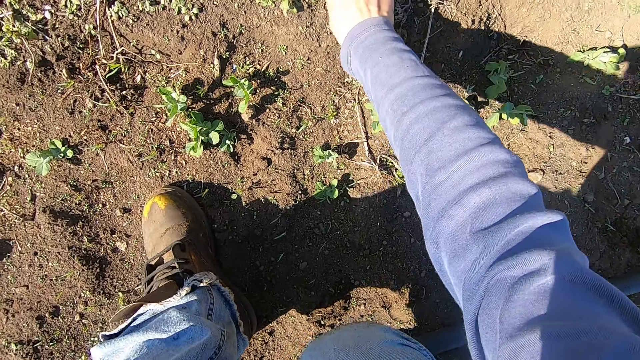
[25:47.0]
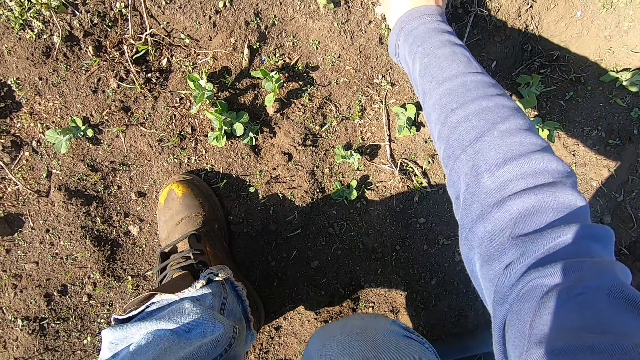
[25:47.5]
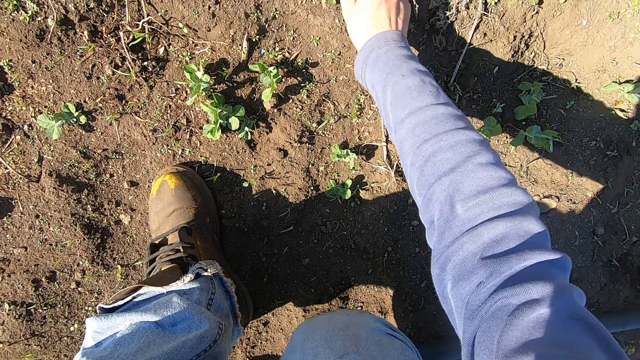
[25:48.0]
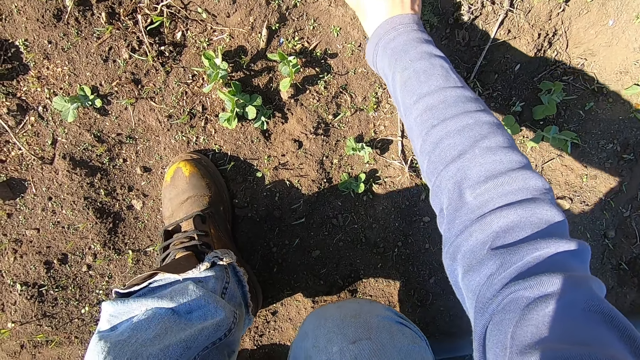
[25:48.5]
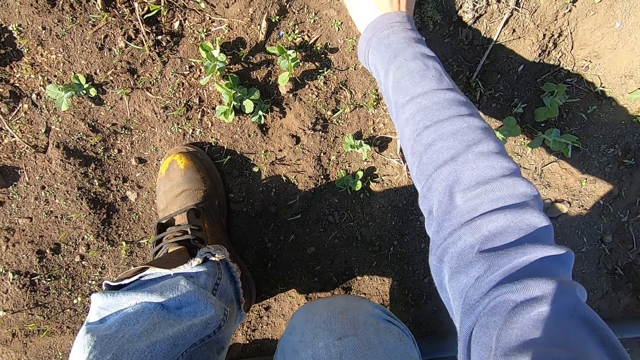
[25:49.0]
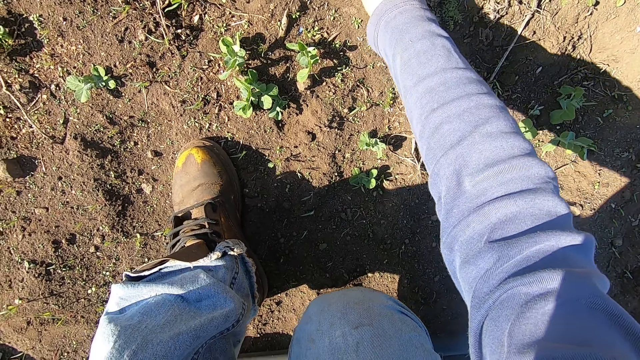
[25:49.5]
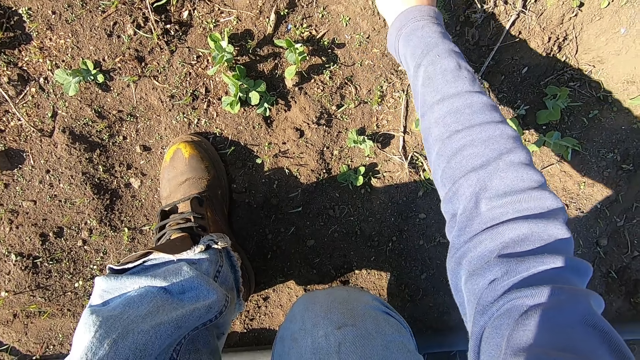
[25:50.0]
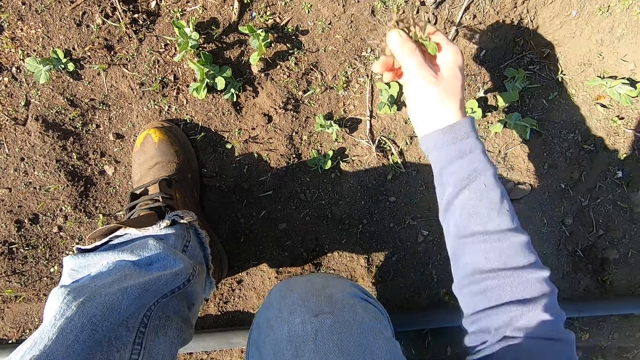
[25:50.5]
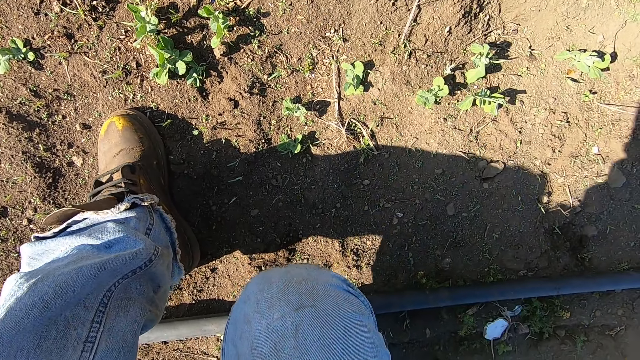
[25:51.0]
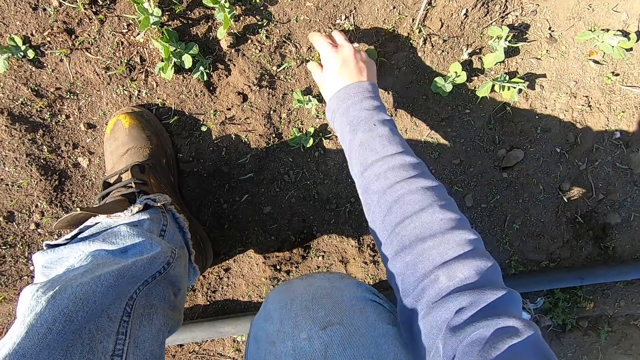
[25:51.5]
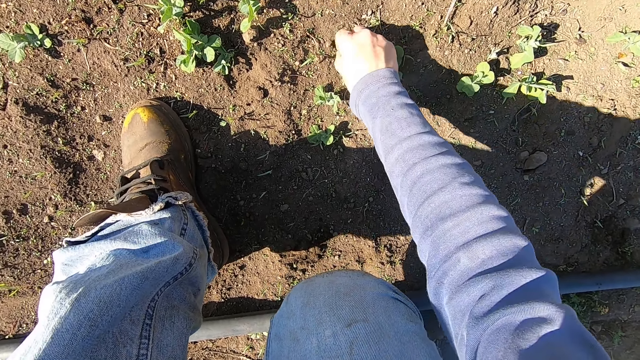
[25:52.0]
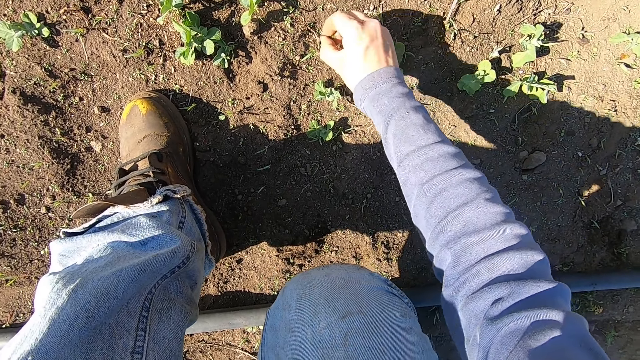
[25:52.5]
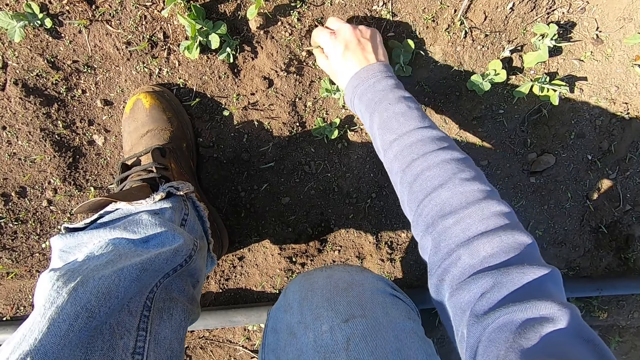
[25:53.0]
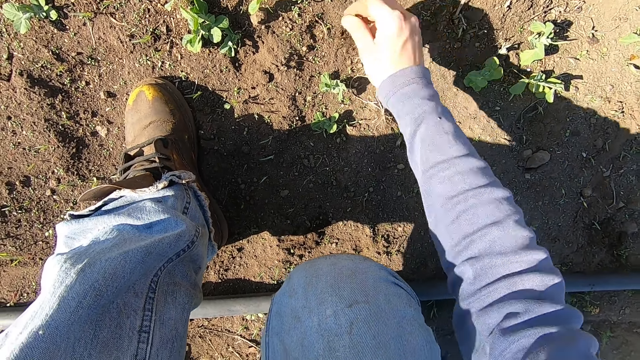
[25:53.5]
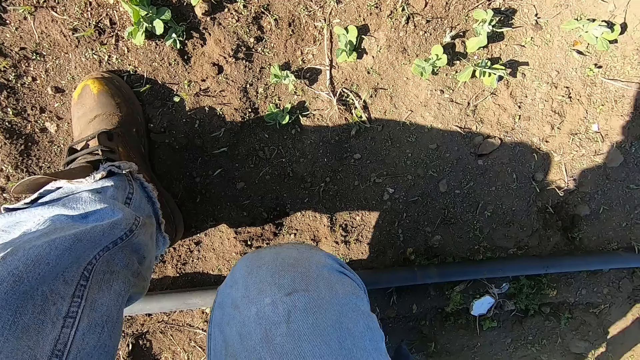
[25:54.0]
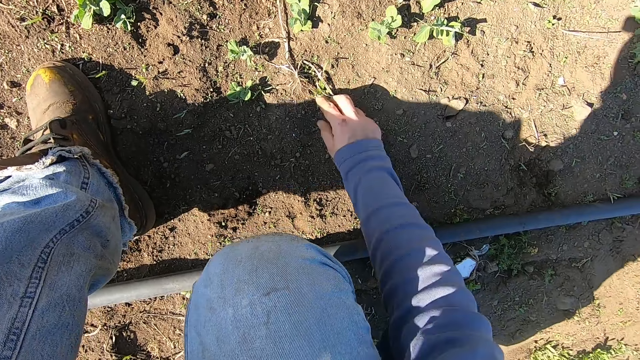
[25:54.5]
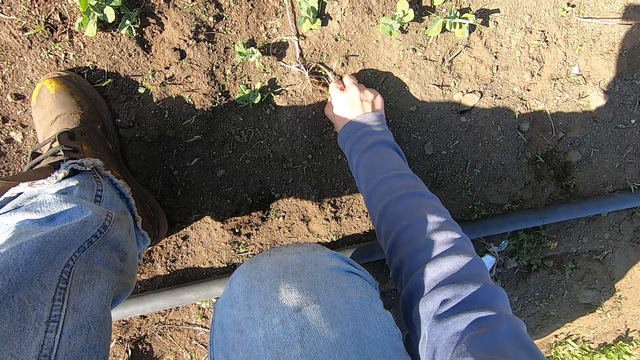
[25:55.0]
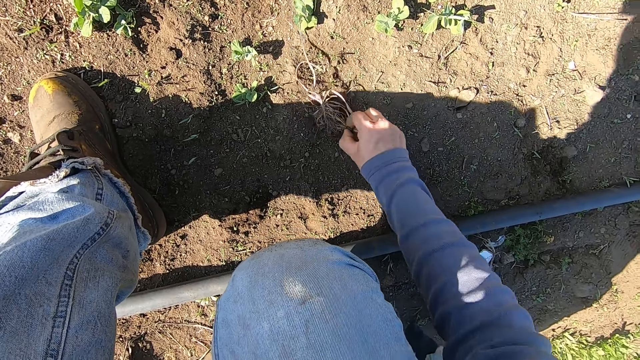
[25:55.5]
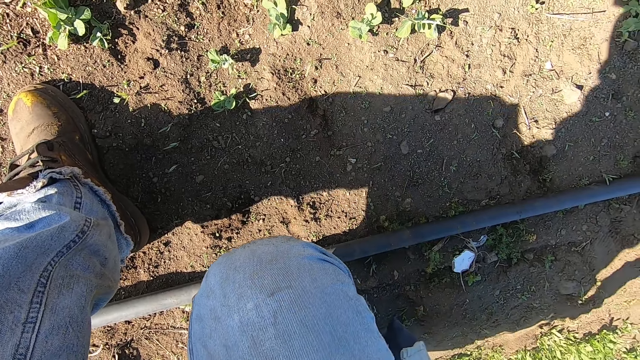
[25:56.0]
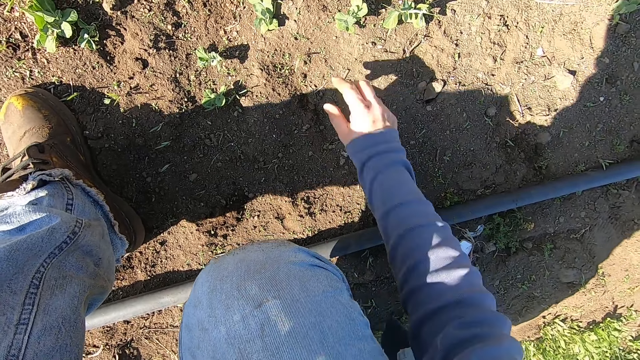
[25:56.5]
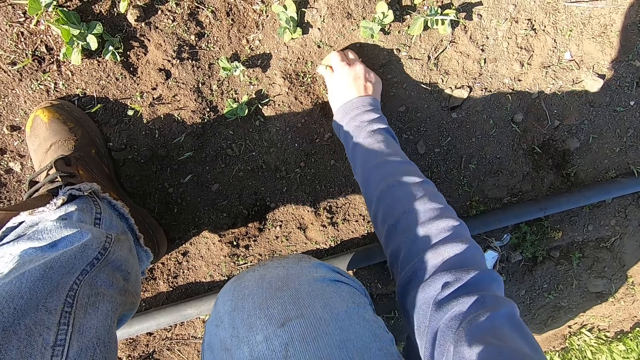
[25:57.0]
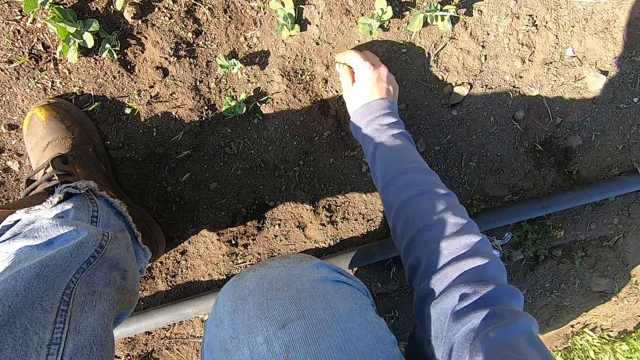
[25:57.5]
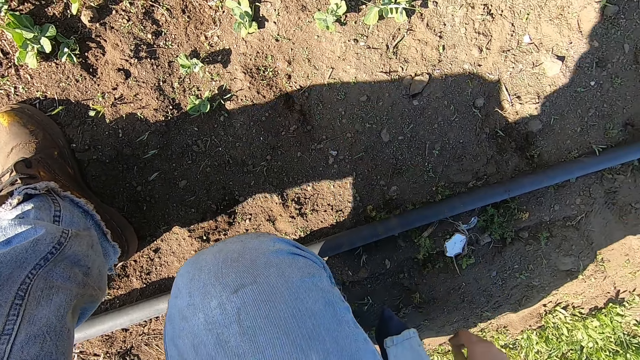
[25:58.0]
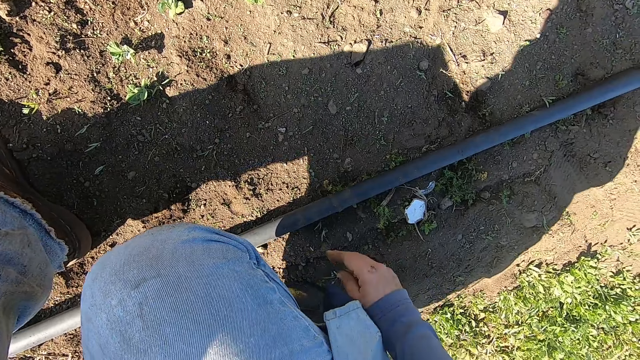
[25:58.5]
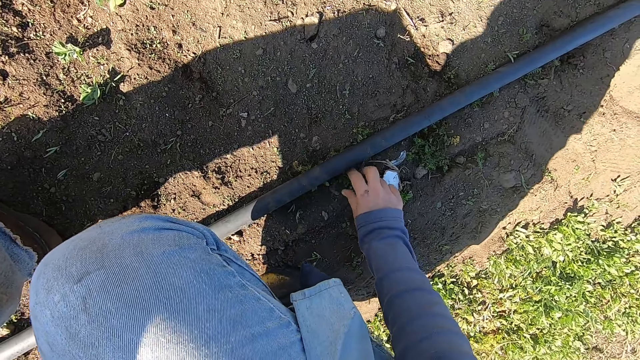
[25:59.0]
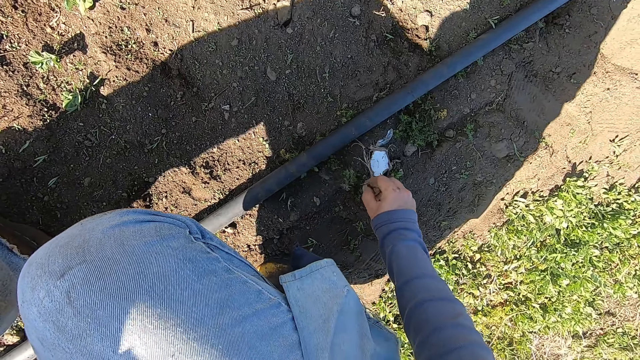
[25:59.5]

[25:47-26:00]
The camera wearer uproots a weed on the ground with his right hand. He throws away the weed. He uproots a weed on the ground with his right hand. He throws away the weed. He uproots a weed on the ground with his right hand. He throws away the weed. He uproots a weed on the ground with his right hand. He throws away the weed.

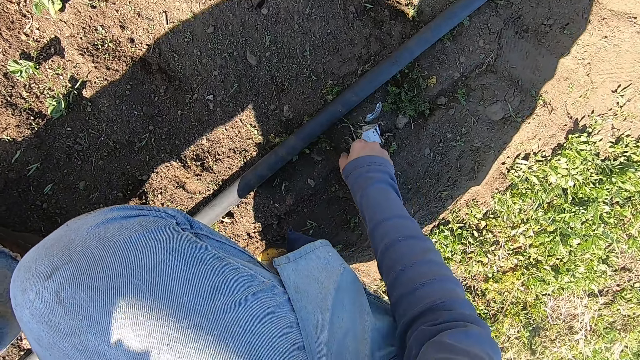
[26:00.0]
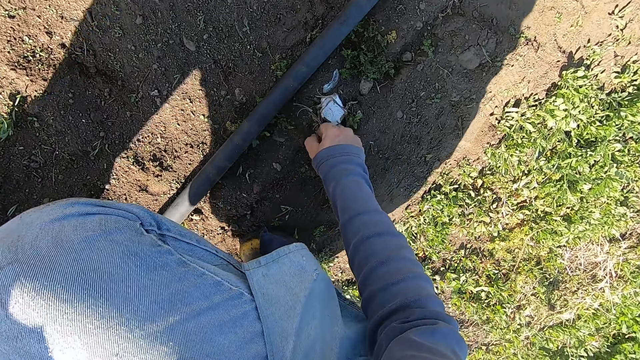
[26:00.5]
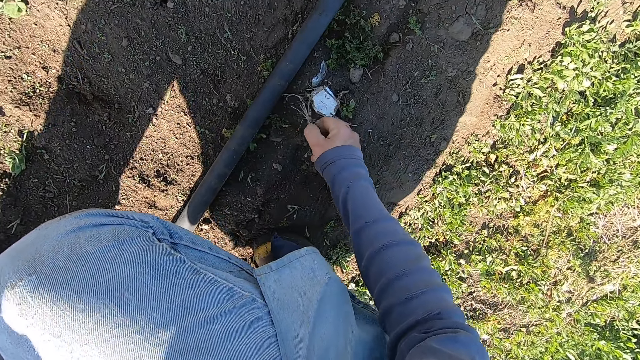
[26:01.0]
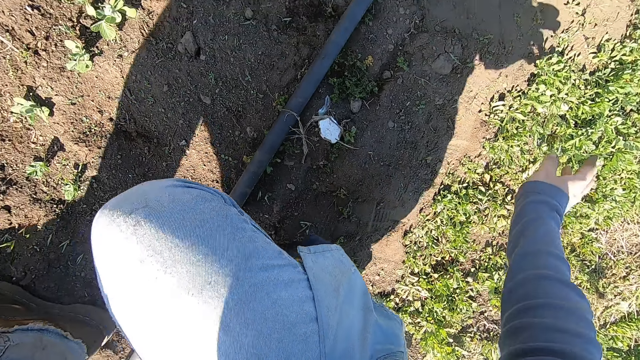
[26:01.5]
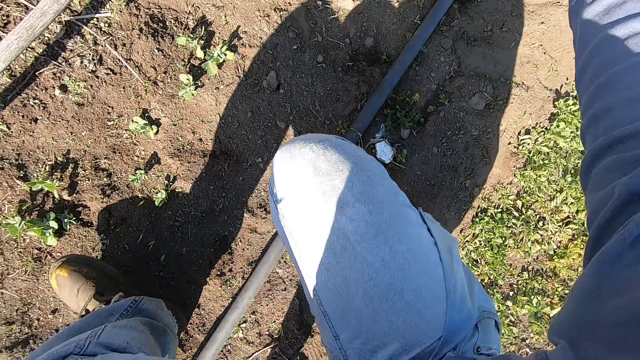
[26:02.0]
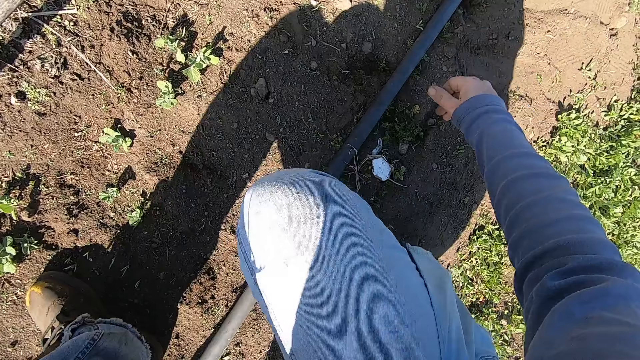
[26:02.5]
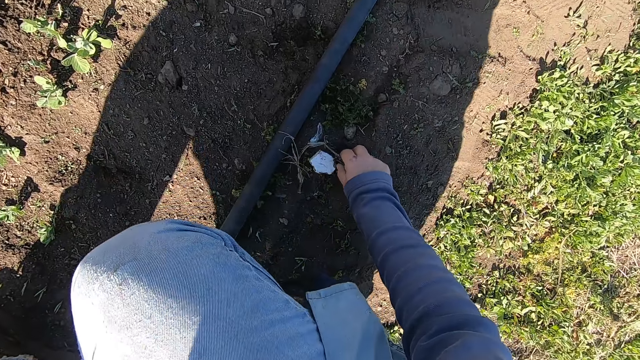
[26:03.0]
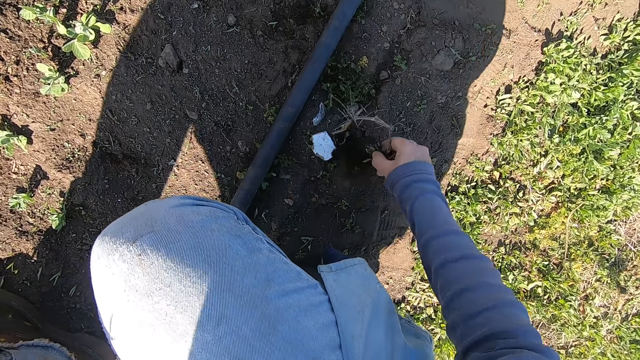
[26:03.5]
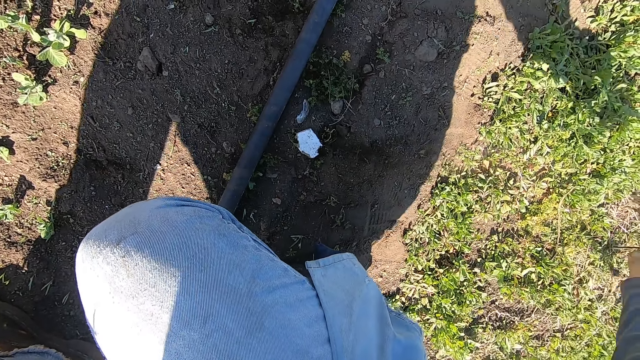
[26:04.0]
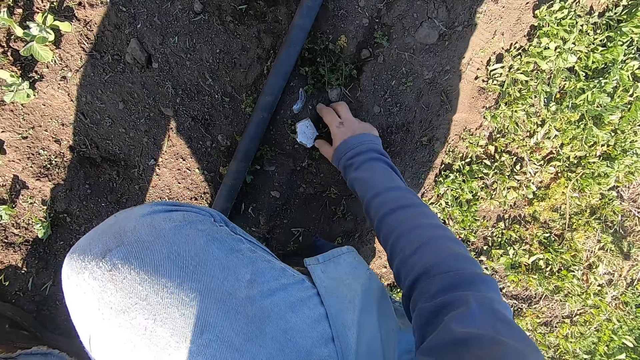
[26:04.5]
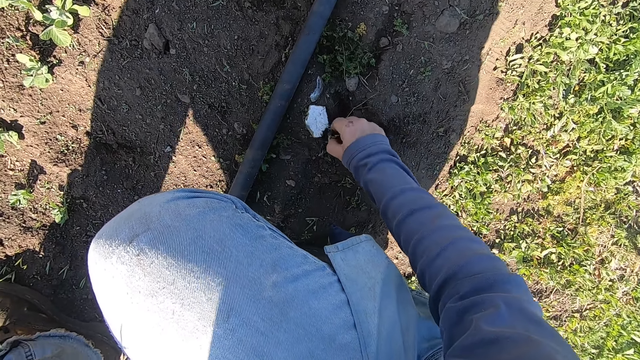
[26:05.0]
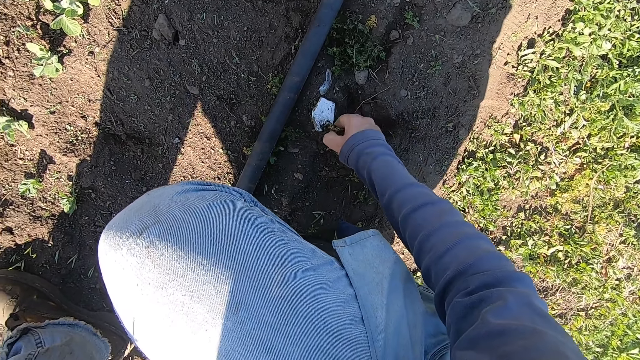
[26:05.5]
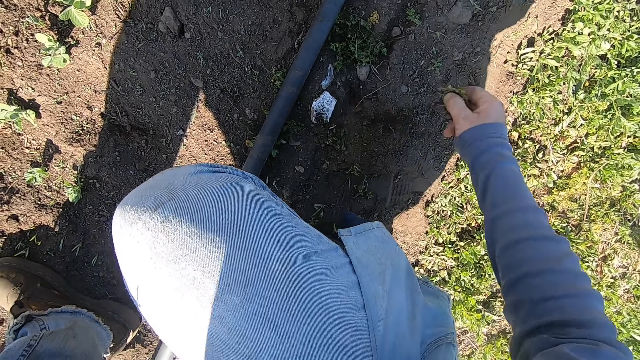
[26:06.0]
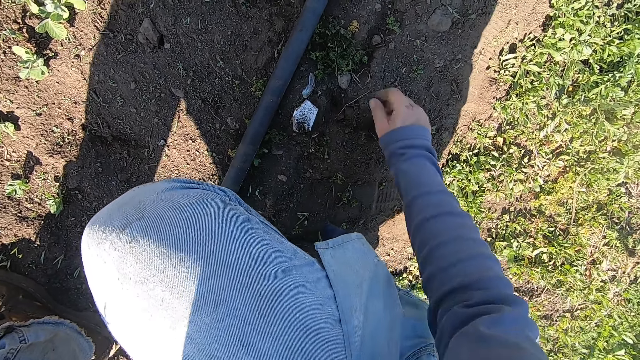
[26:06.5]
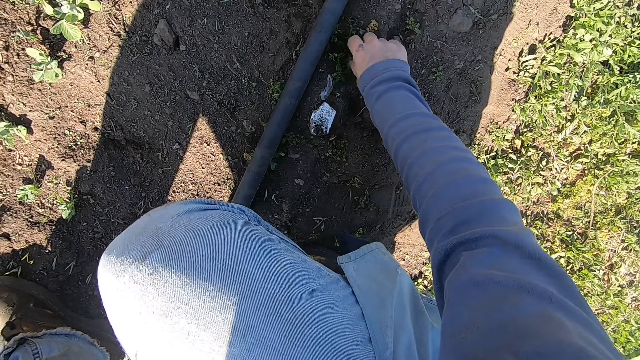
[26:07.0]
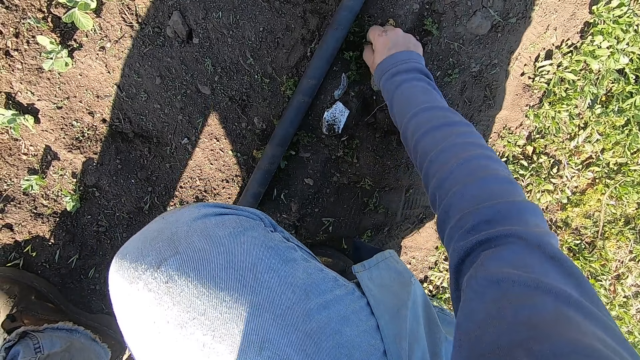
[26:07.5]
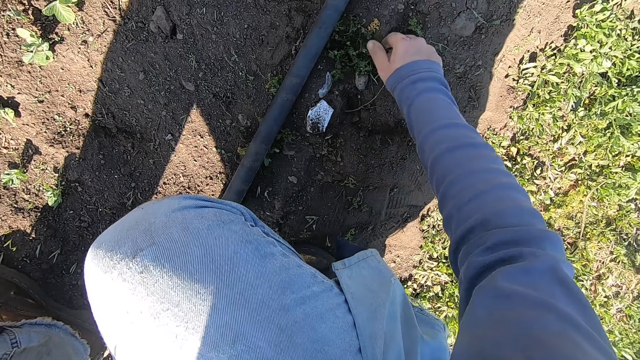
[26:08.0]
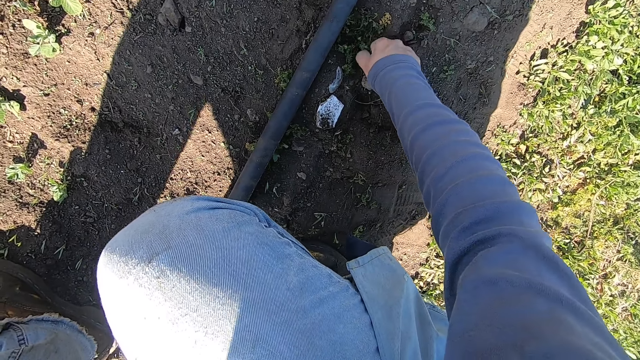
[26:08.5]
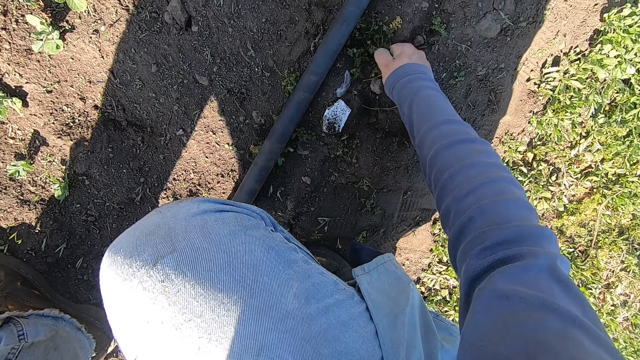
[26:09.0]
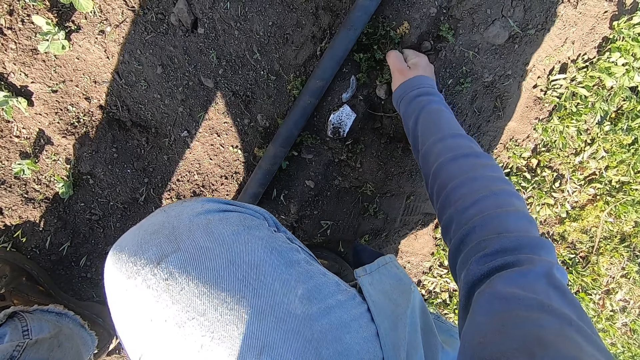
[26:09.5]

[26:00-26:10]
The camera wearer uproots a weed on the ground with his right hand. He throws away the weed. He uproots a weed on the ground with his right hand. He throws away the weed. He uproots a weed on the ground with his right hand. He throws away the weed. He uproots a weed on the ground with his right hand.
